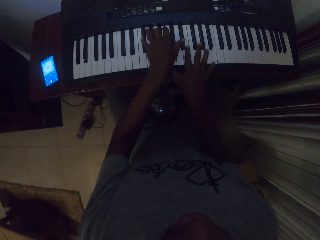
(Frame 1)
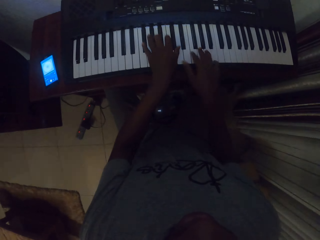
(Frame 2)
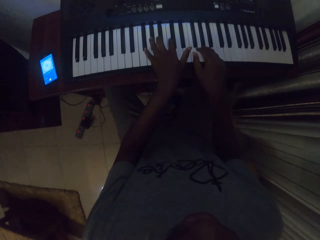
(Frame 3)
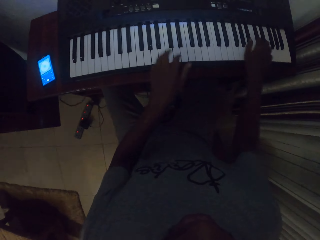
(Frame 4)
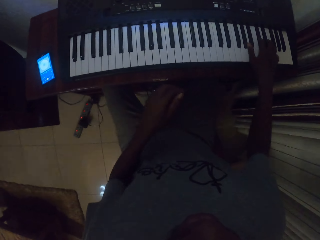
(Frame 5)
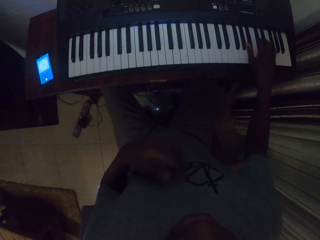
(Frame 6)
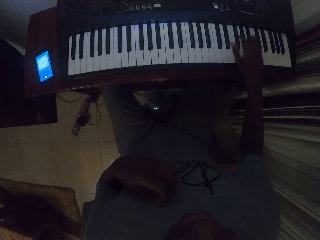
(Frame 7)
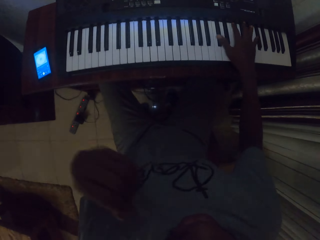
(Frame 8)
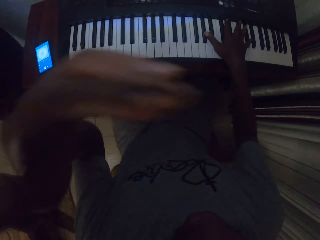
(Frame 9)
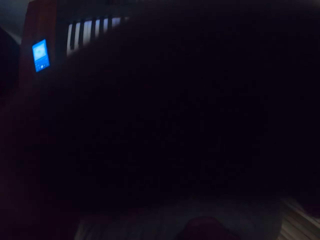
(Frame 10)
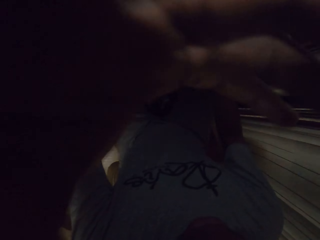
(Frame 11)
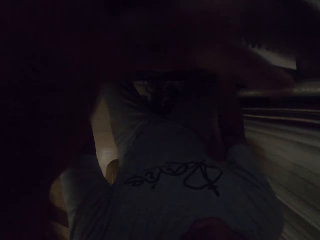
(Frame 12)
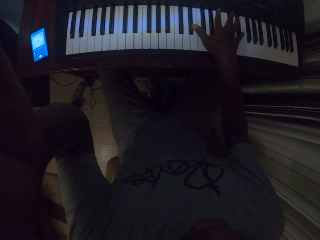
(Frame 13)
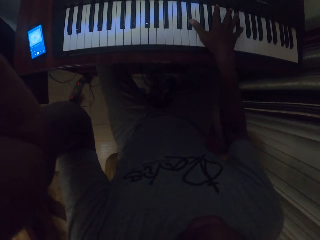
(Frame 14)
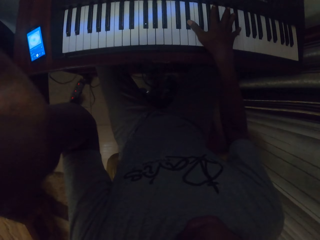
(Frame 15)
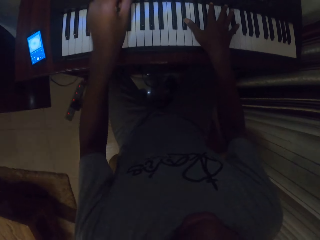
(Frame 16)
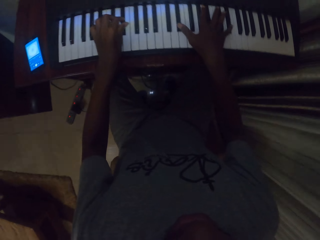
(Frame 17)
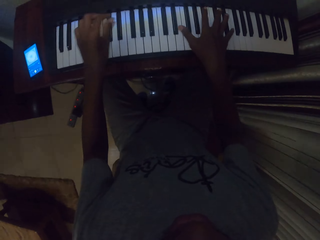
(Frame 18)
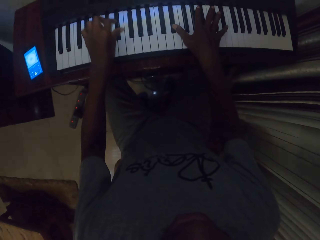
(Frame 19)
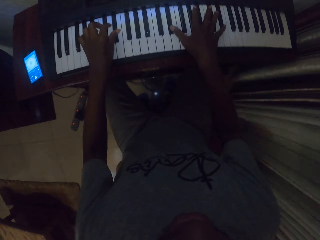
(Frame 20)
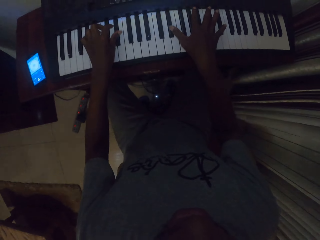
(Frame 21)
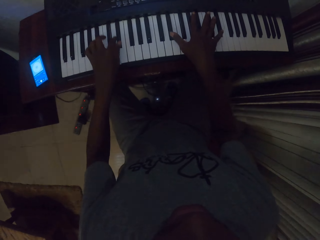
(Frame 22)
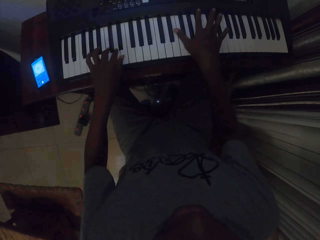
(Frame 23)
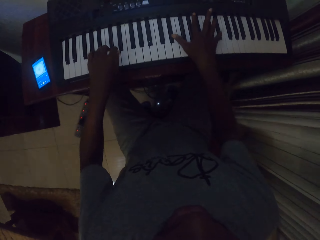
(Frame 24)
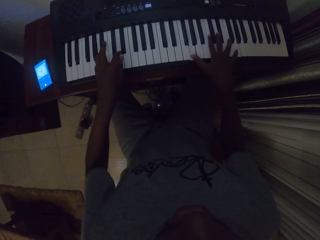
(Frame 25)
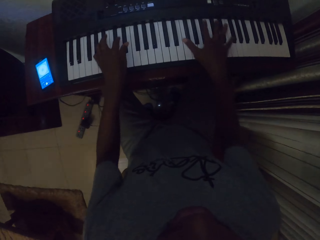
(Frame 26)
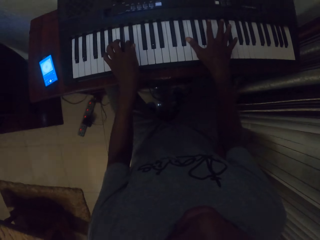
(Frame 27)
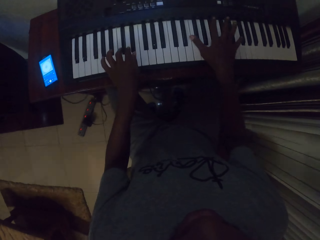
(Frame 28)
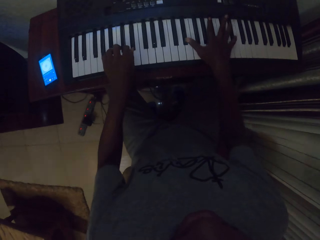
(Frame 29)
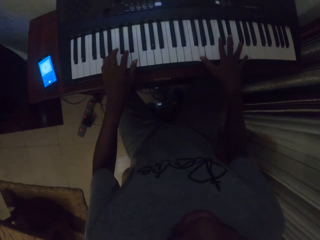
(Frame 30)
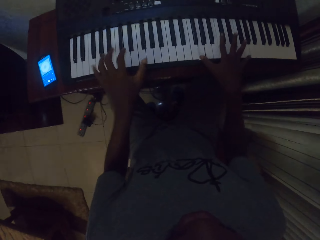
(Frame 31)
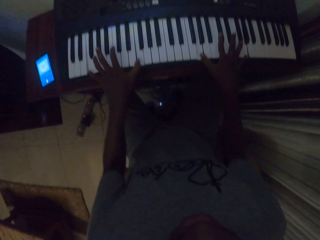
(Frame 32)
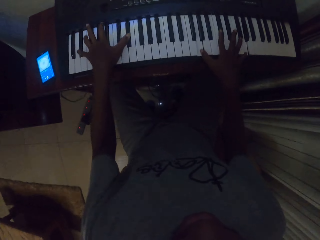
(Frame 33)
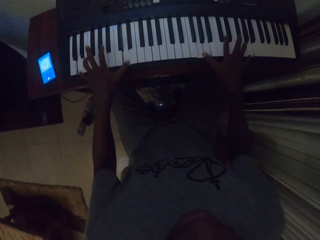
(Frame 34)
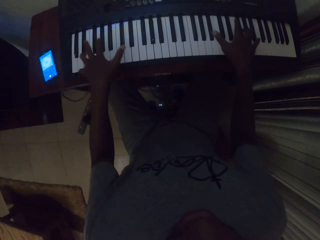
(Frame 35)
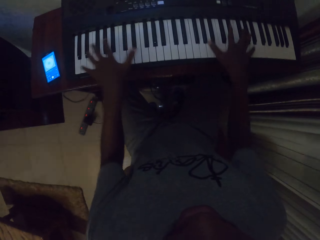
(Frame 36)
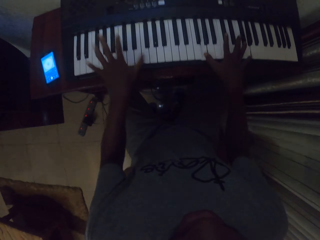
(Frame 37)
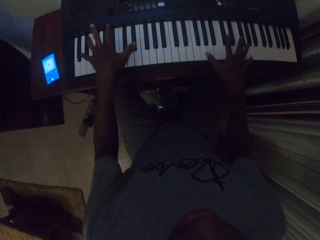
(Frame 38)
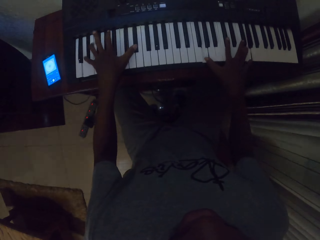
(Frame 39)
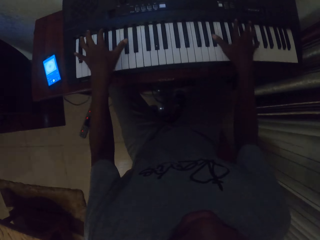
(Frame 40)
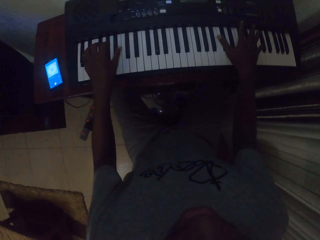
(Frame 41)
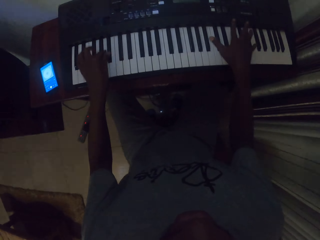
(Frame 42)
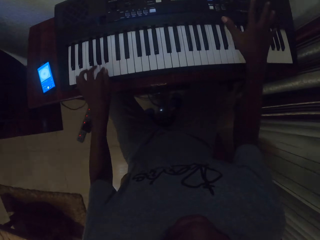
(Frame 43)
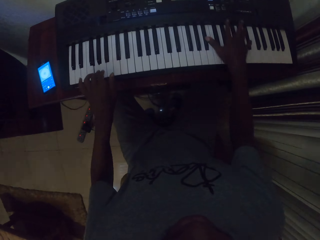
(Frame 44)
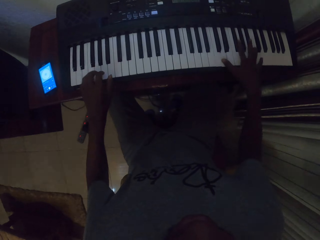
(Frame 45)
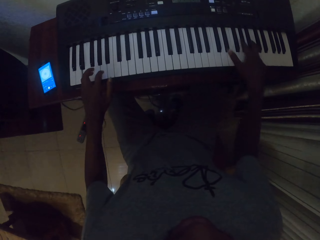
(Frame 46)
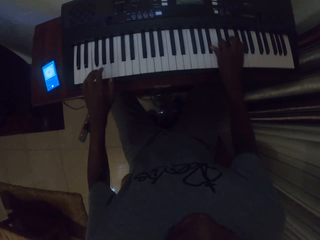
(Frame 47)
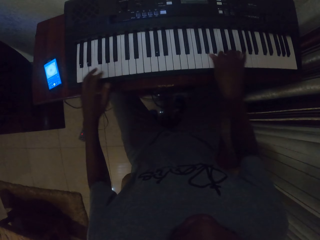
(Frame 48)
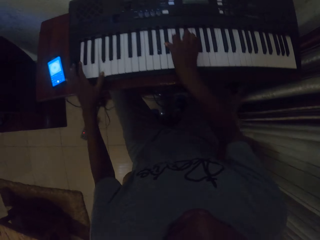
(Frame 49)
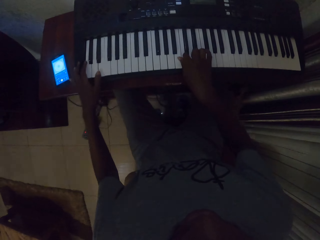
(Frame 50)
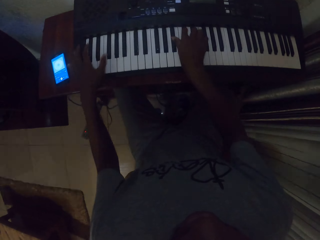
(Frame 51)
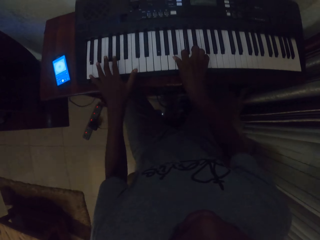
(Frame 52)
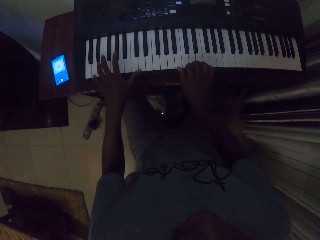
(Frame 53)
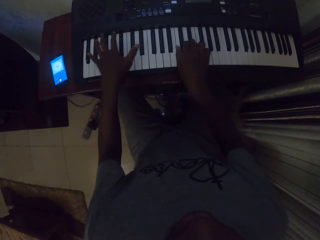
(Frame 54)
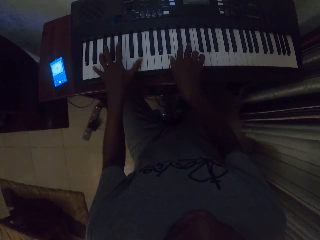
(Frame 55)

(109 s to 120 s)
The camera wearer fixes the camera. They play the piano.

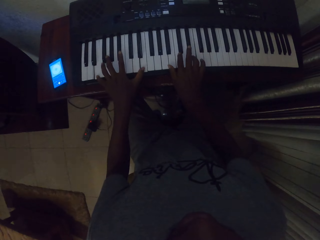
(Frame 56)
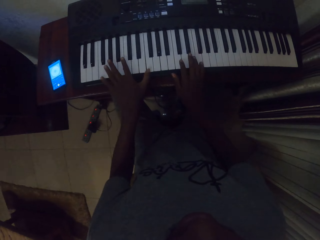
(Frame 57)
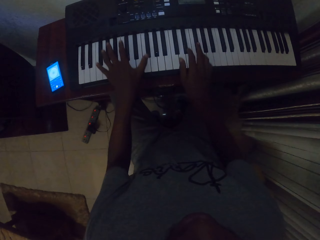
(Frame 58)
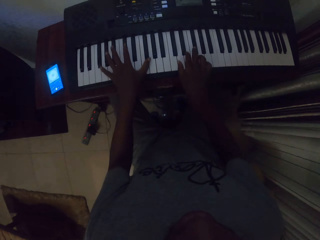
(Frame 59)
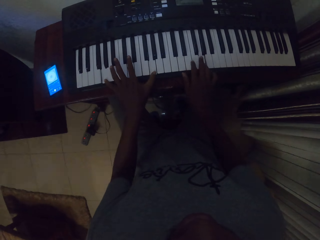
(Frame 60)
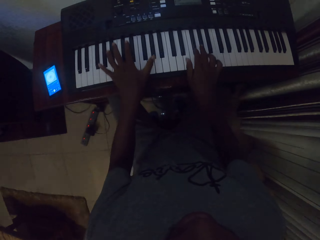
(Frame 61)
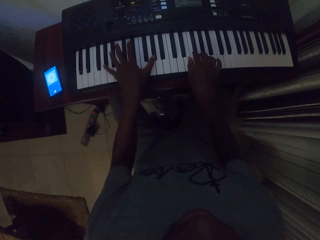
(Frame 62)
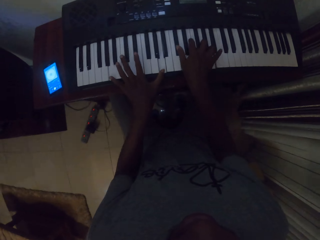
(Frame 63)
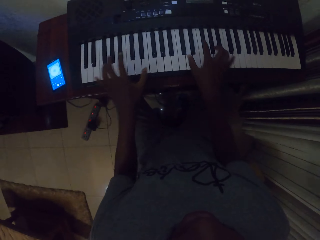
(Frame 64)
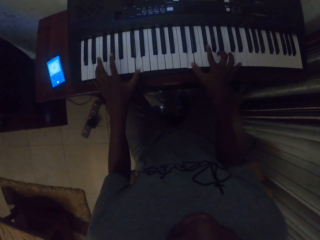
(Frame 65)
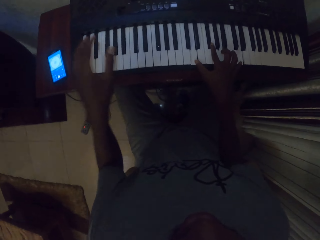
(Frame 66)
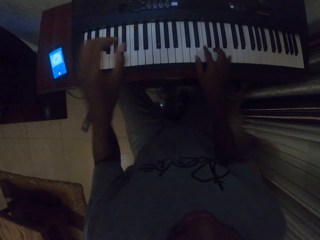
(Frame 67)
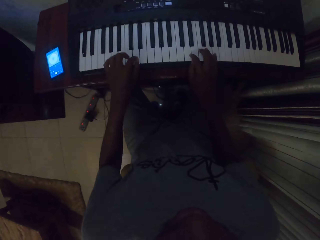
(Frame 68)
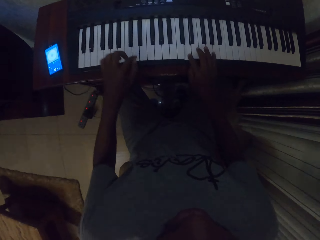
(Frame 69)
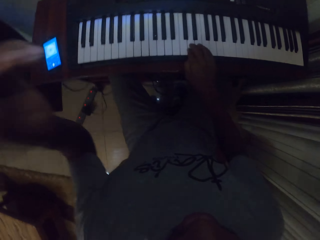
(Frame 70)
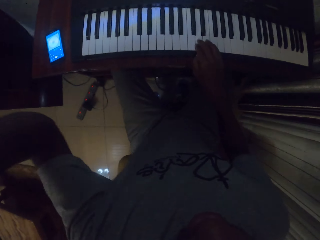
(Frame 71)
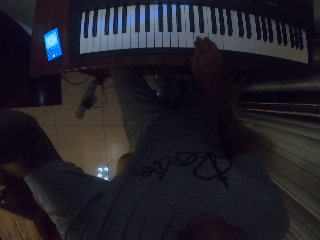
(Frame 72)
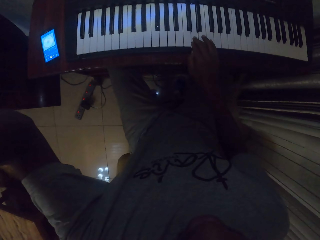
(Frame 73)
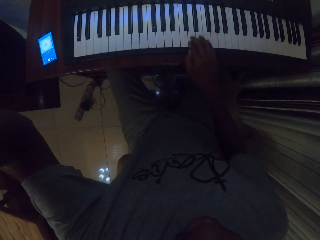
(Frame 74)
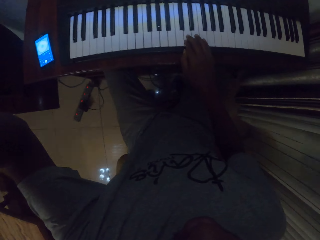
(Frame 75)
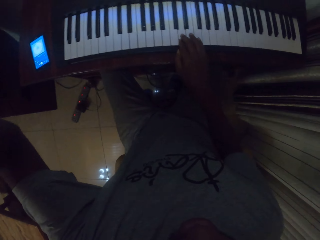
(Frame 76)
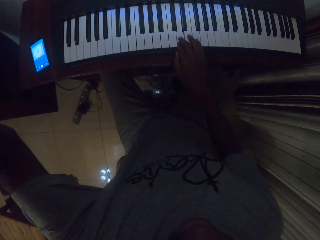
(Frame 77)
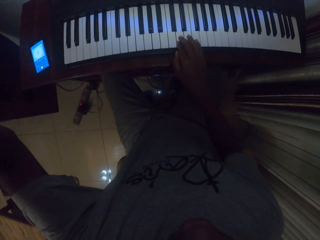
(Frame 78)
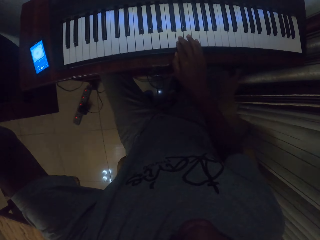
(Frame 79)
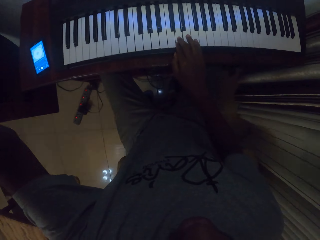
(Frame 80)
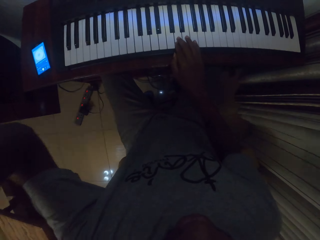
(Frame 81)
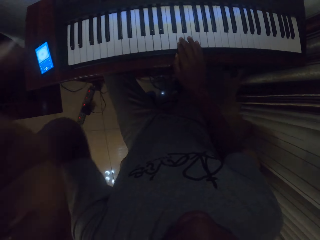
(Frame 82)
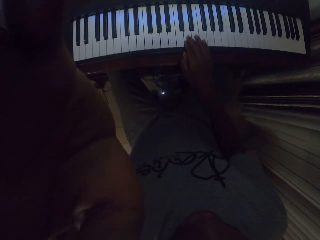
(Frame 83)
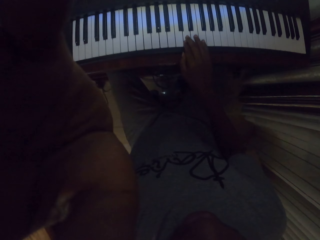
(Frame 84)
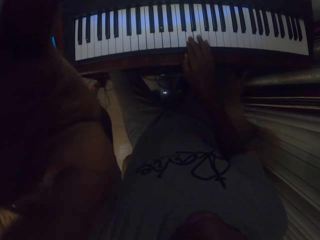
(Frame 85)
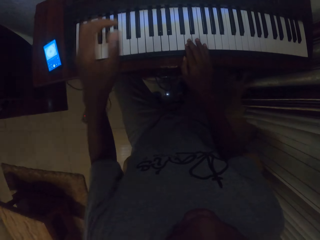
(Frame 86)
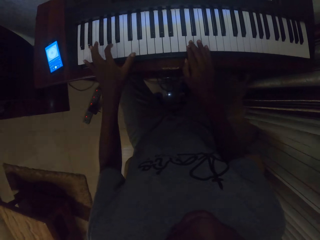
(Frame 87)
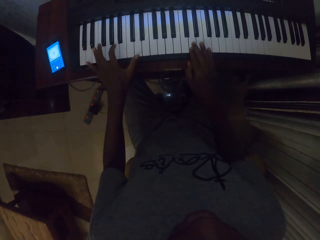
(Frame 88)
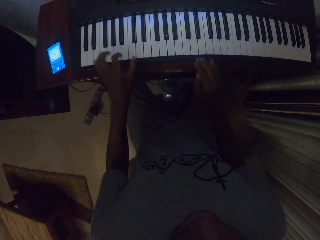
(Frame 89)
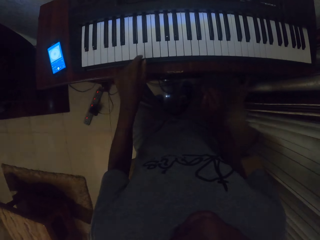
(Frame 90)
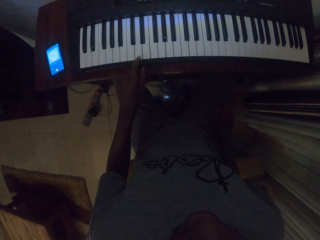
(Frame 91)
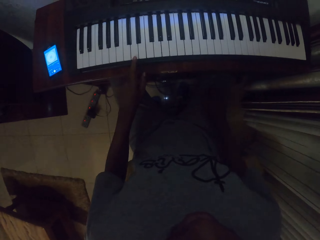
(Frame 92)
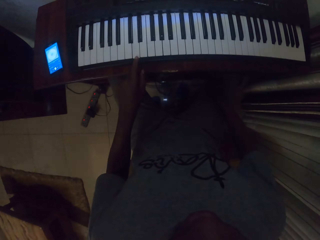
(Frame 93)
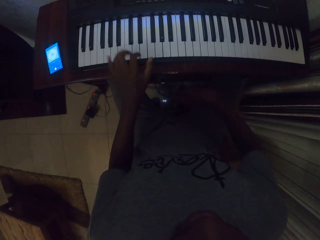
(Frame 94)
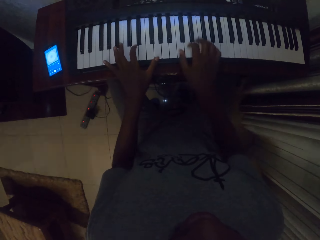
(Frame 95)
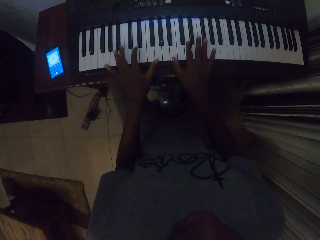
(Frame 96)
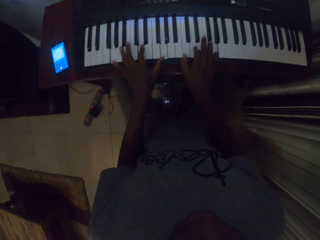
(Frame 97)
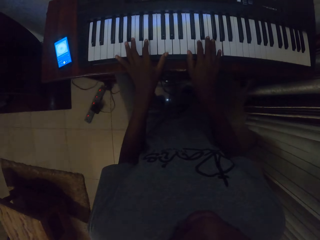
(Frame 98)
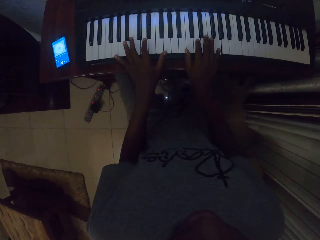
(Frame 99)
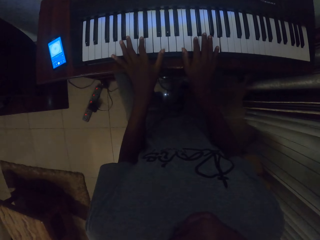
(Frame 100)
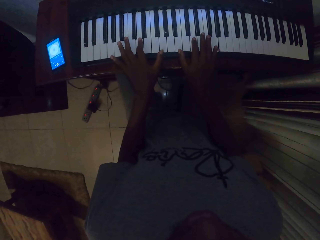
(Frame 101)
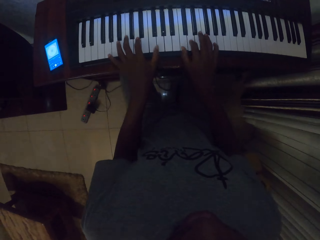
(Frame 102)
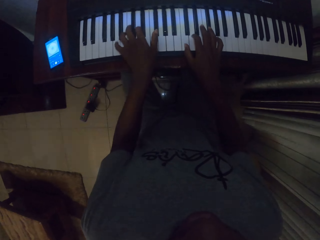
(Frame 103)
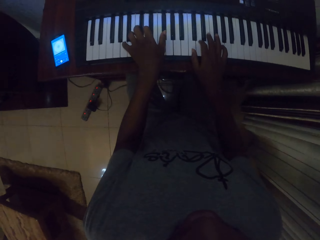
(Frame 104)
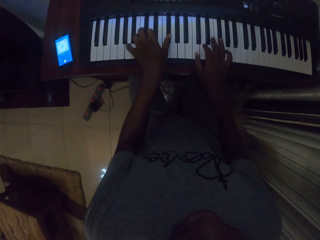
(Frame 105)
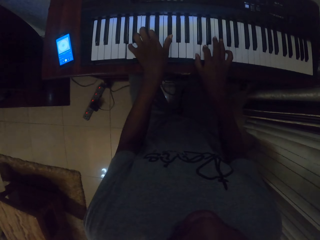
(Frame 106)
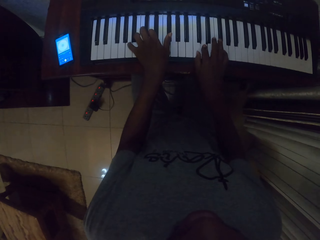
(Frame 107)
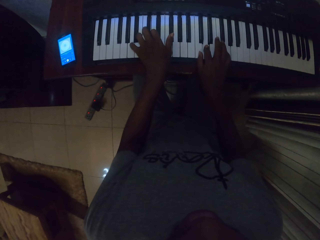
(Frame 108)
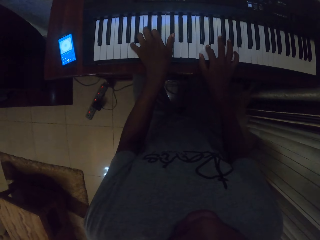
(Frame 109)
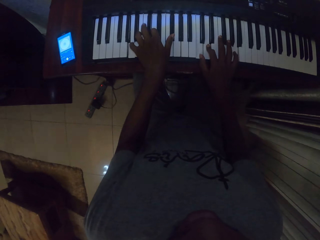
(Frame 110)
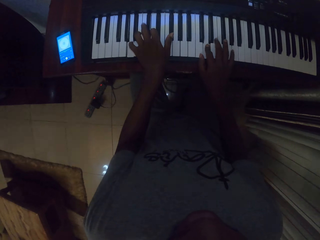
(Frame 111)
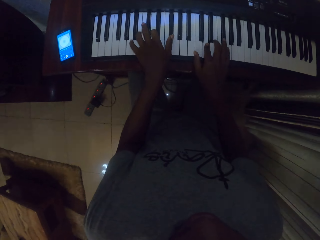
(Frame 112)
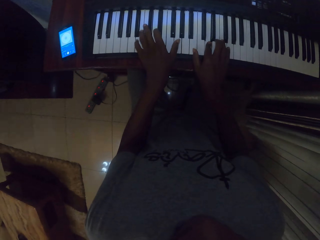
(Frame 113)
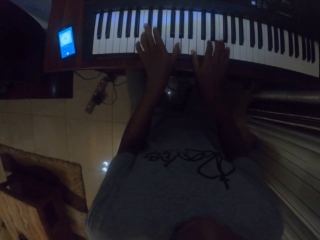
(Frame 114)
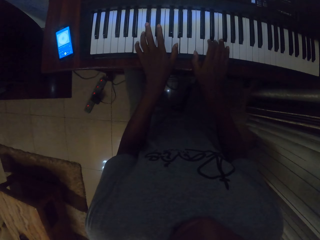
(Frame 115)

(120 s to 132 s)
The camera wearer fixes the camera. They play the piano.
